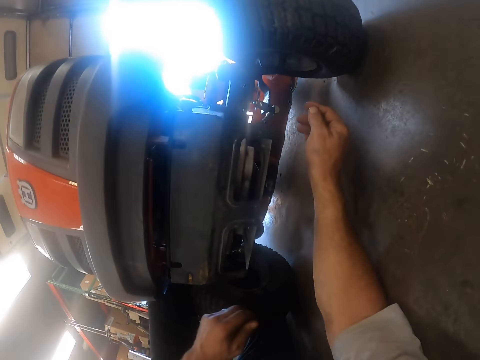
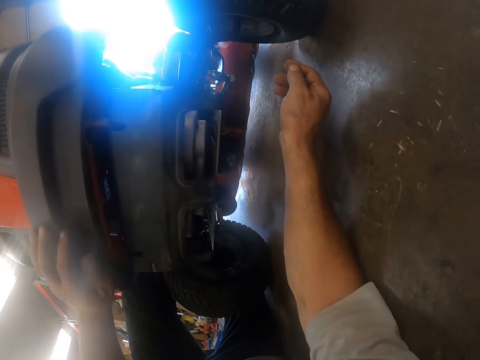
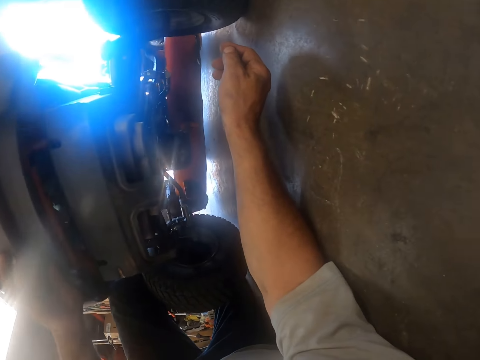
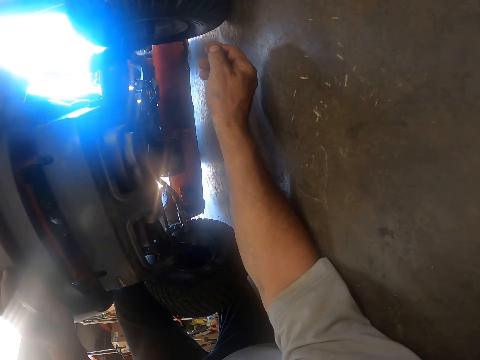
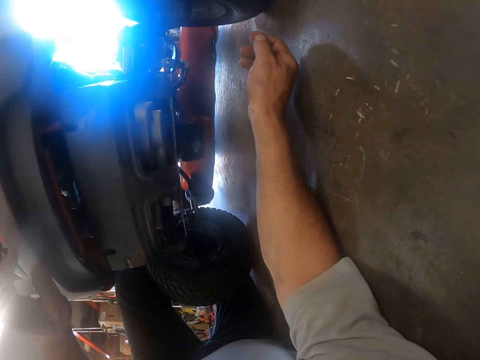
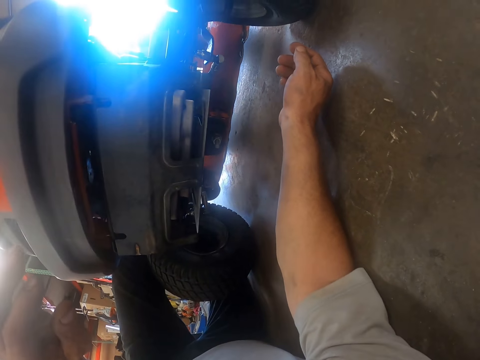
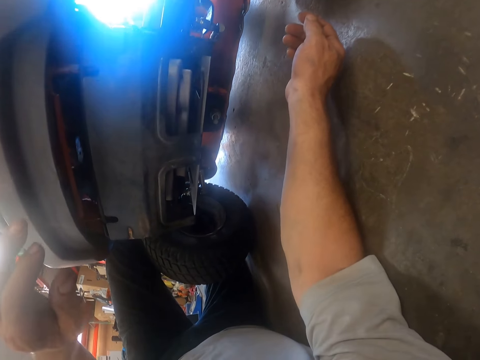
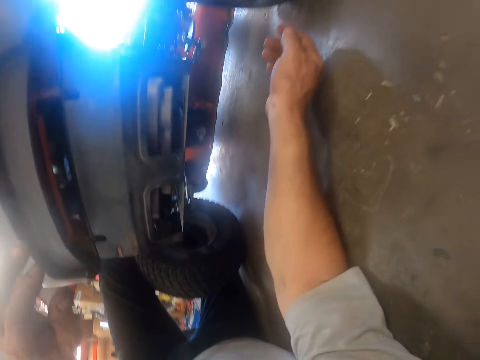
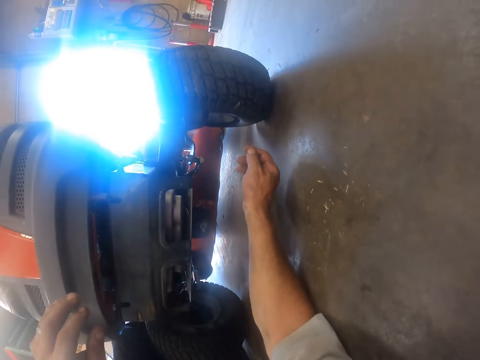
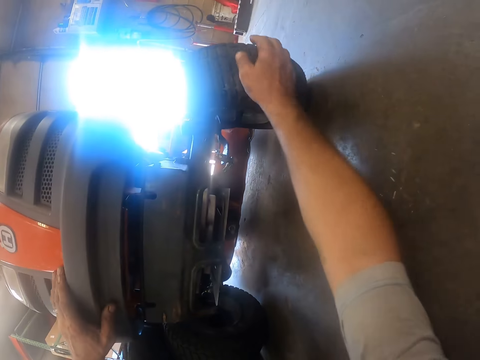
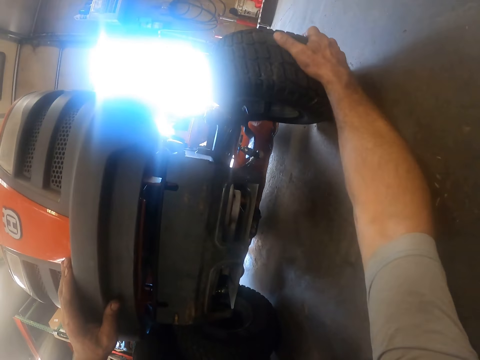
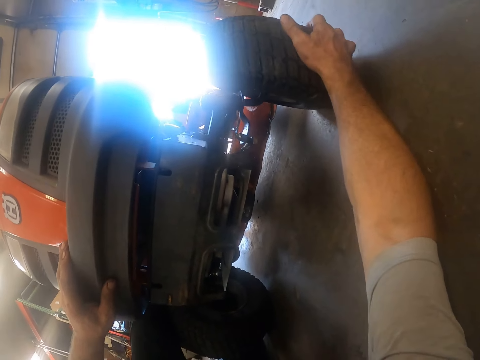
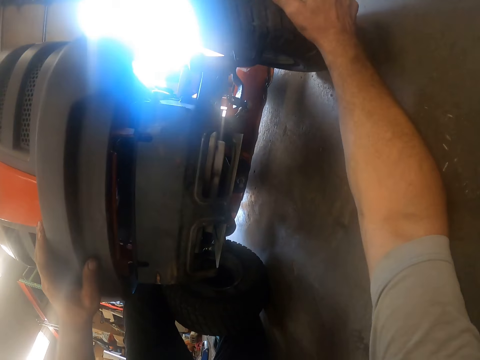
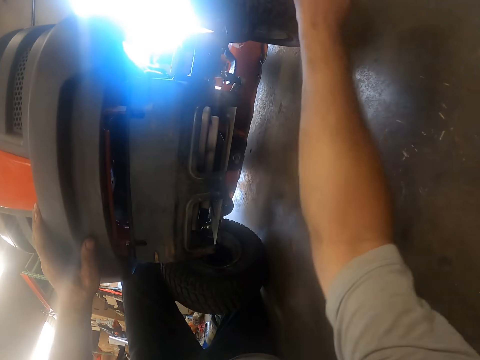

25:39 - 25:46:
The camera wearer examines the lawn mower.

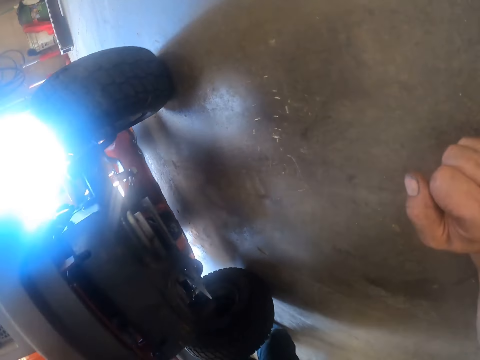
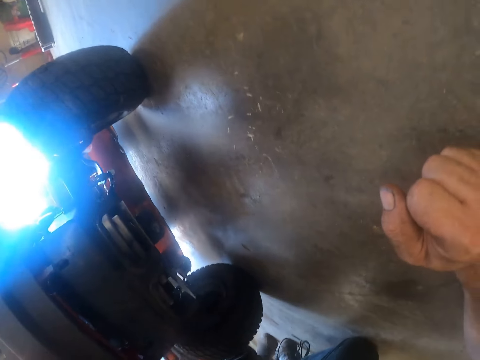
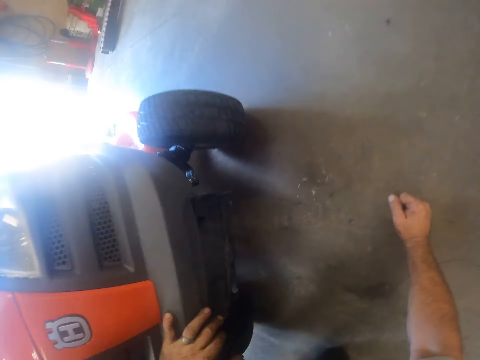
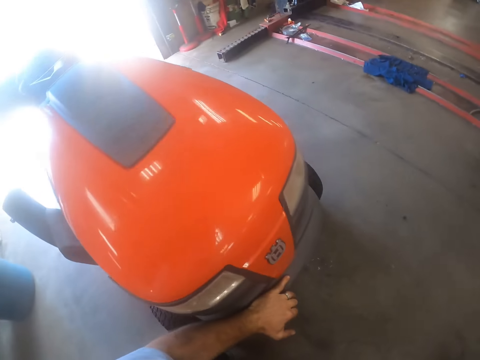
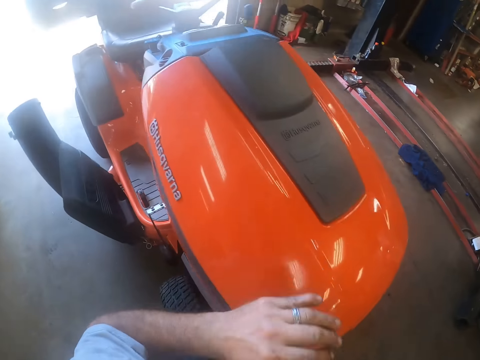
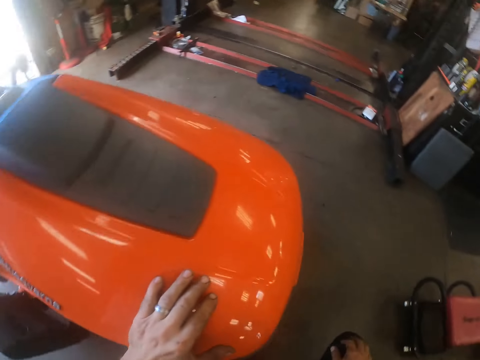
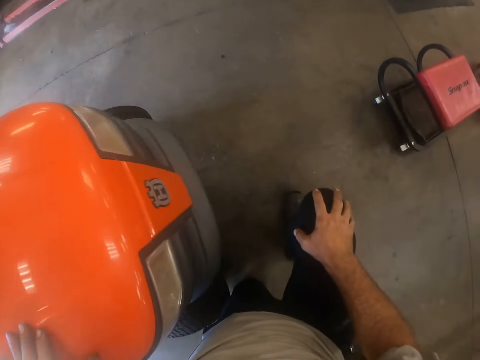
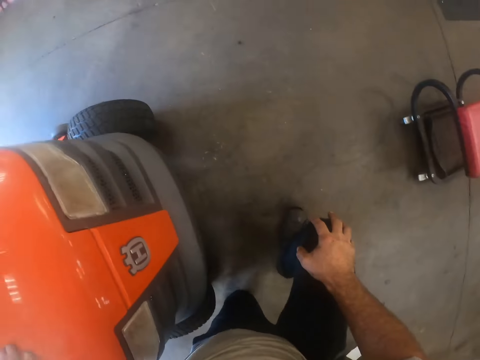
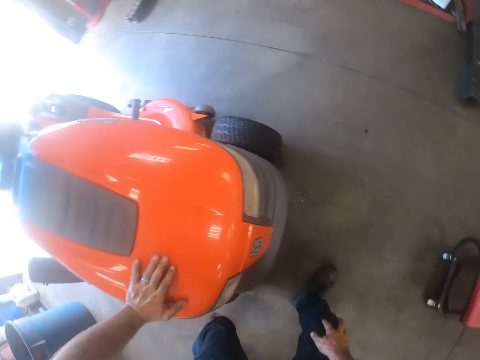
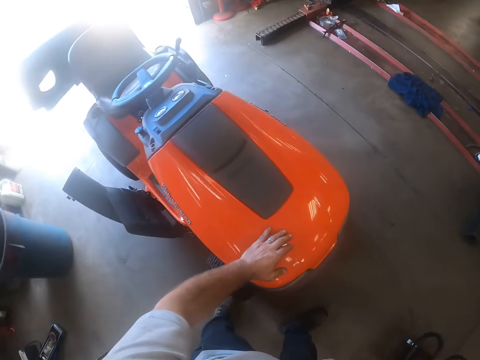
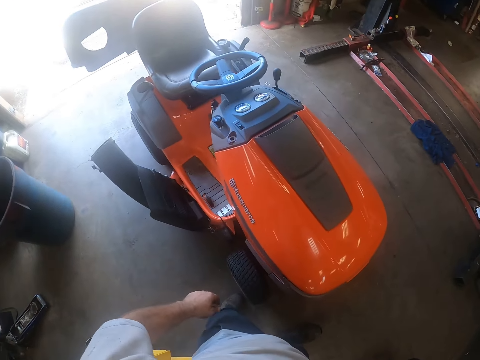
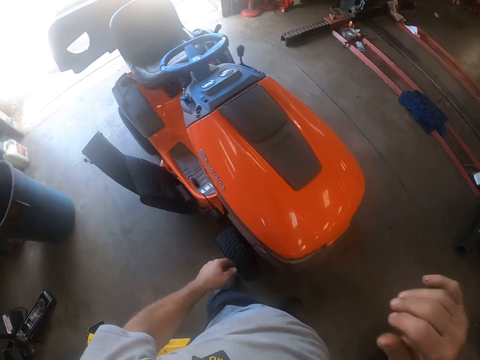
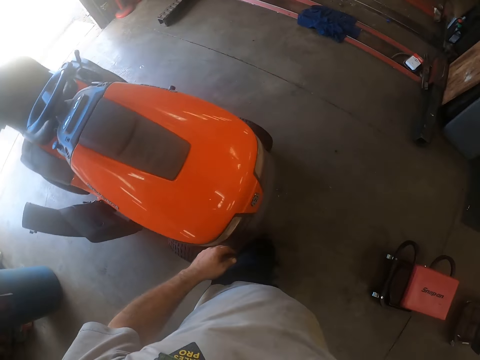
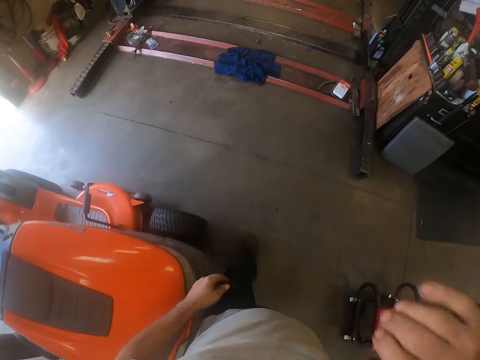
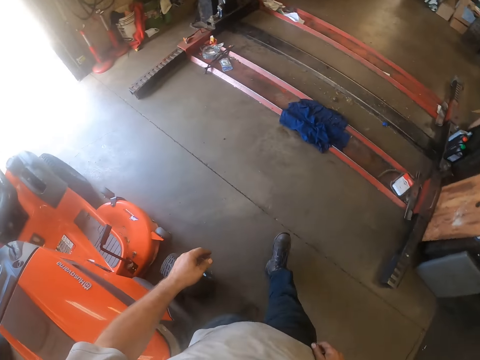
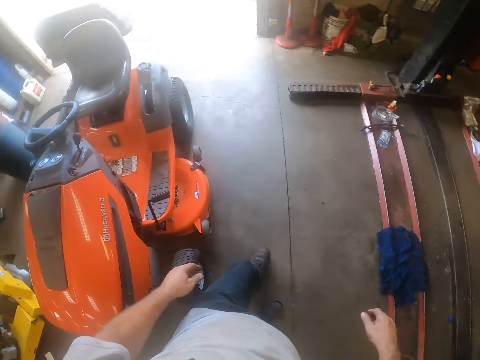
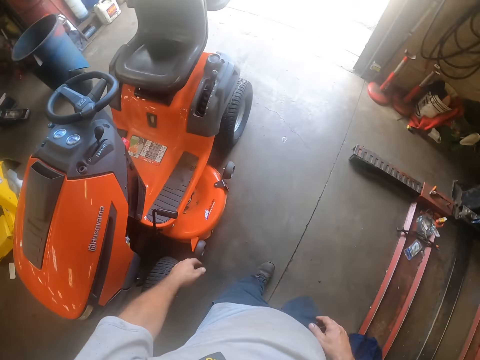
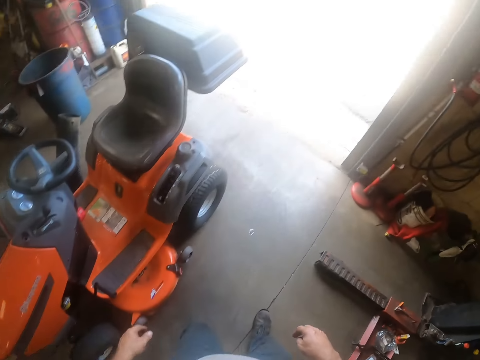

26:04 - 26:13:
The camera wearer stands upright beside the lawn mower. They walk around.

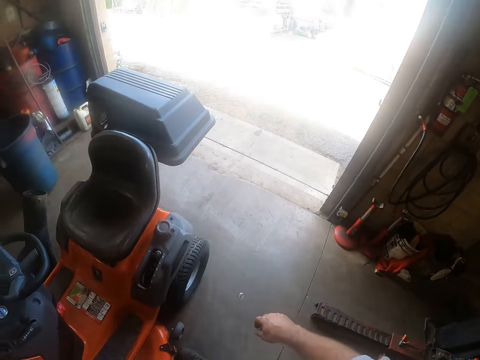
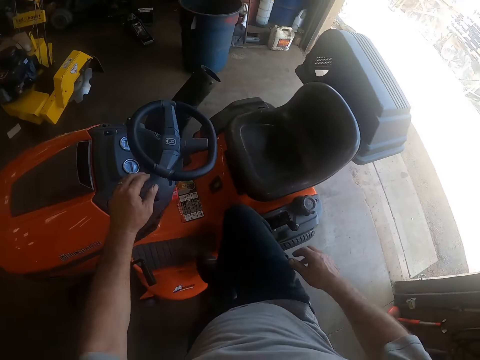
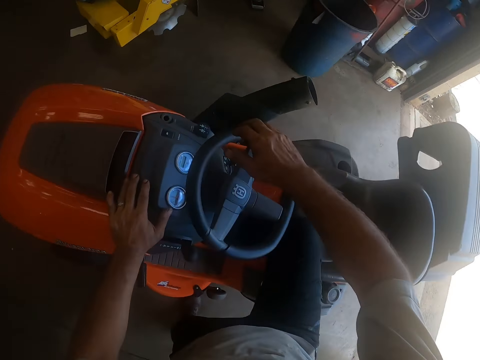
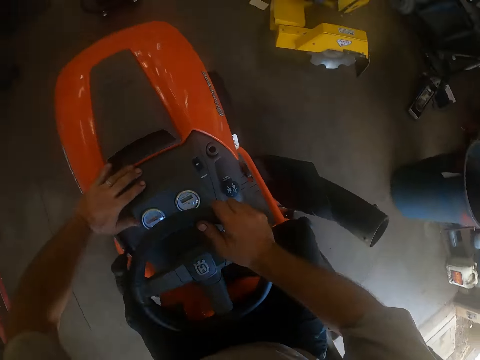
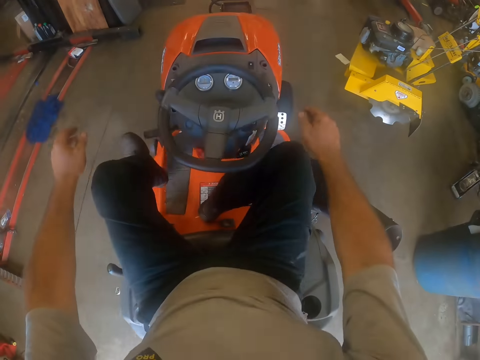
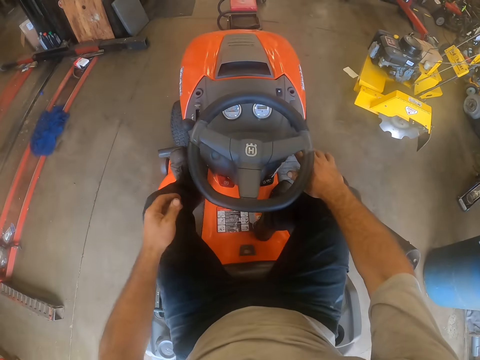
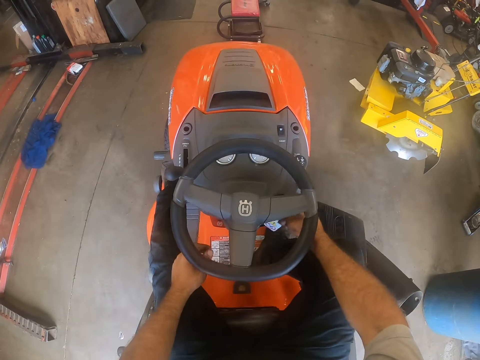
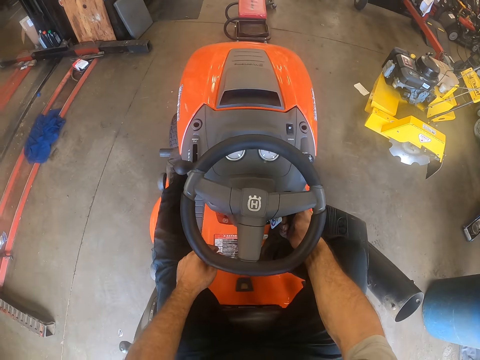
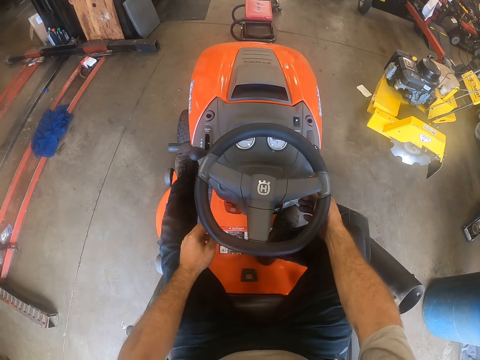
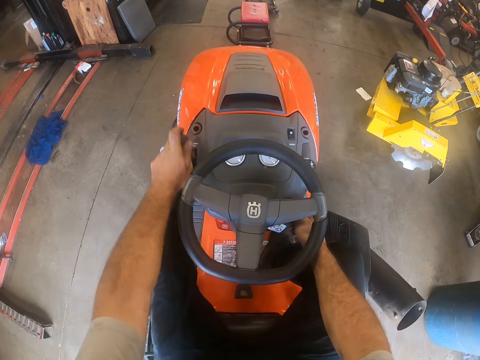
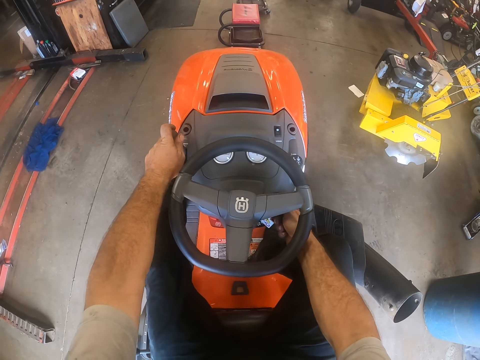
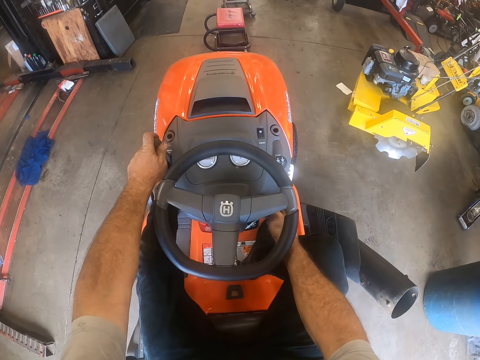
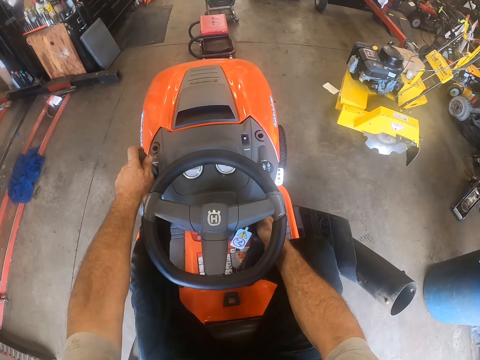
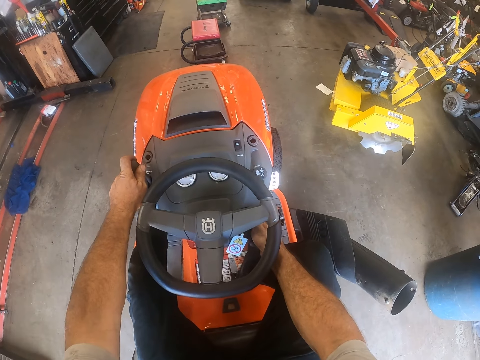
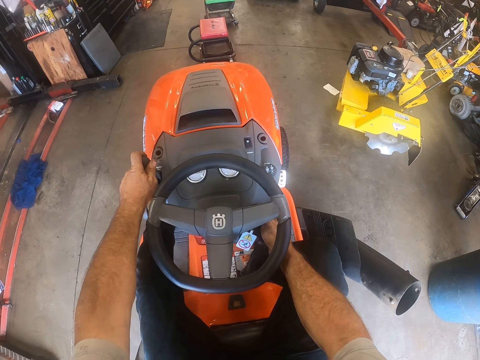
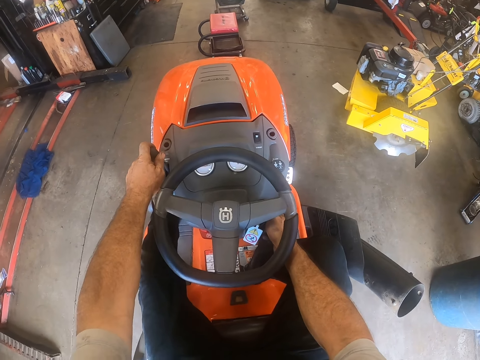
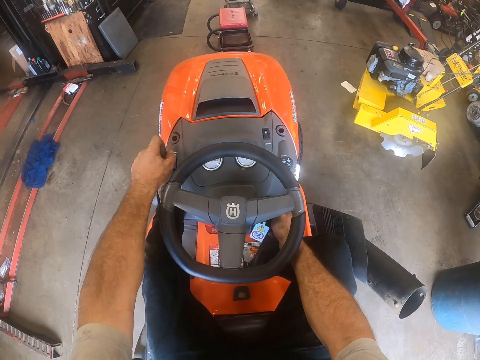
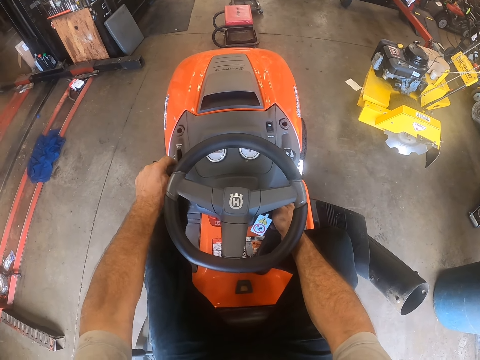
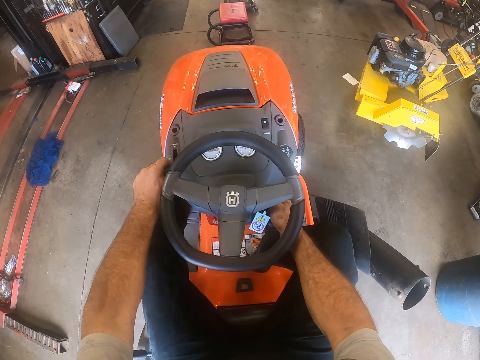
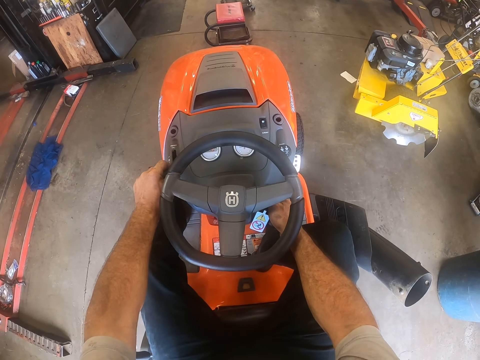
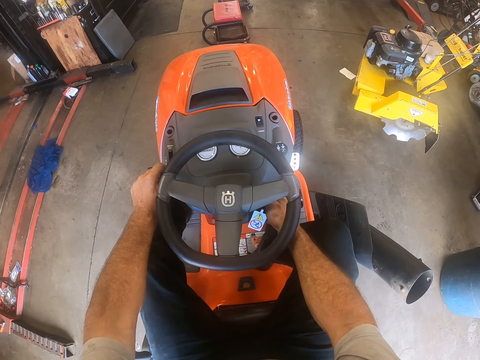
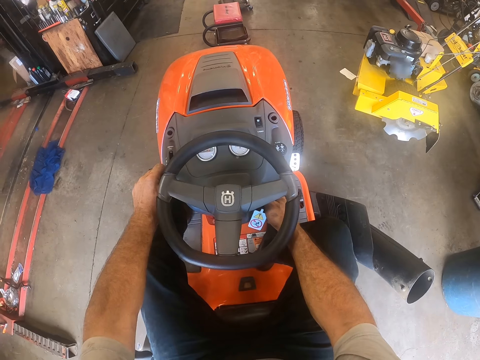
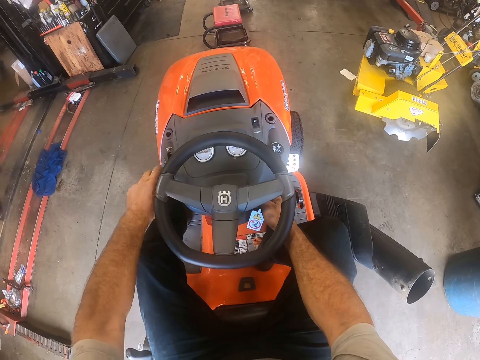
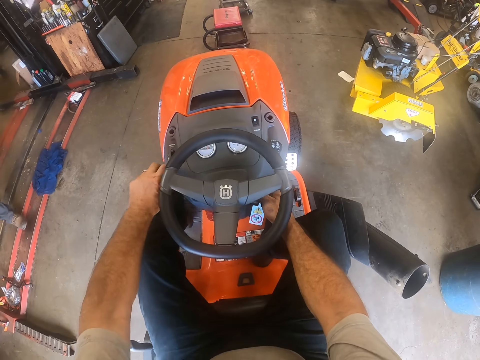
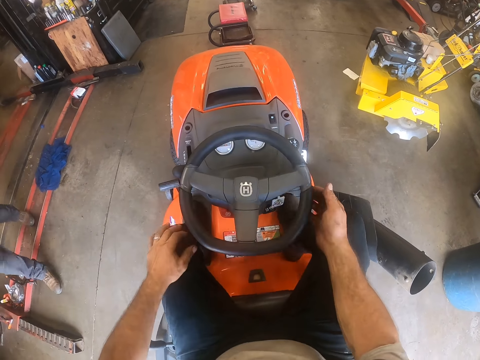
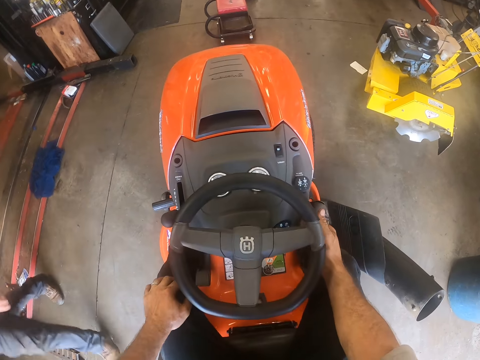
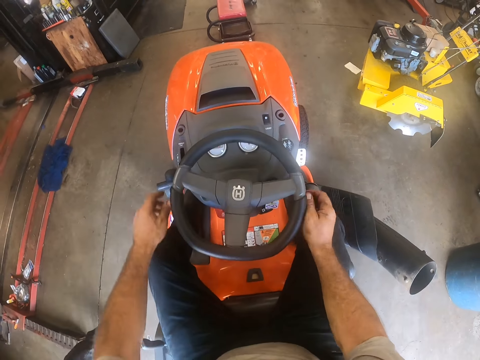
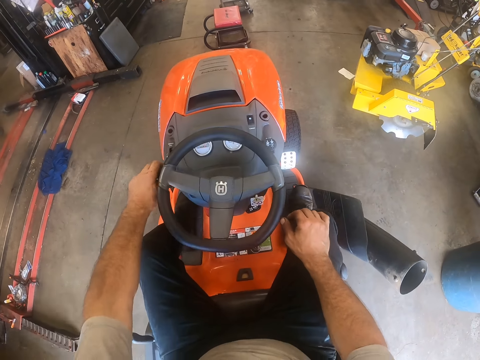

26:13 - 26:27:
The camera wearer sits back inside the lawn mower. They turn on the lawn mower's engine. They operate the lawn mower. A person walks outside.
